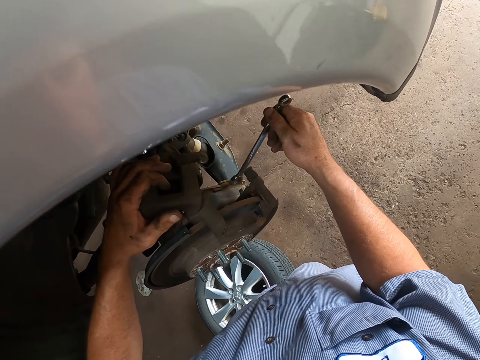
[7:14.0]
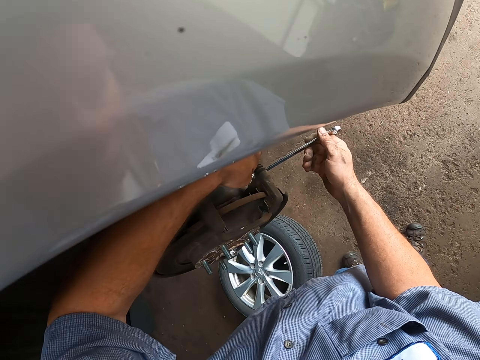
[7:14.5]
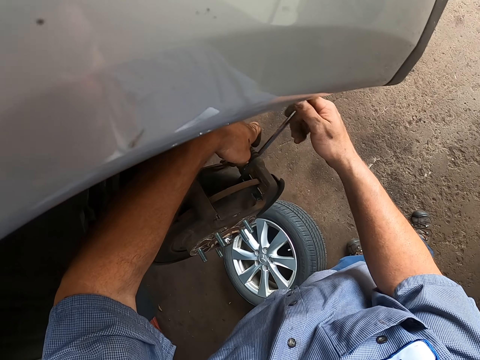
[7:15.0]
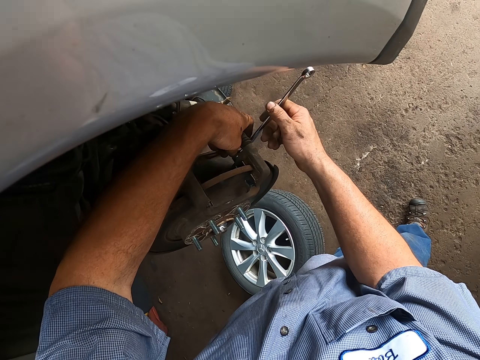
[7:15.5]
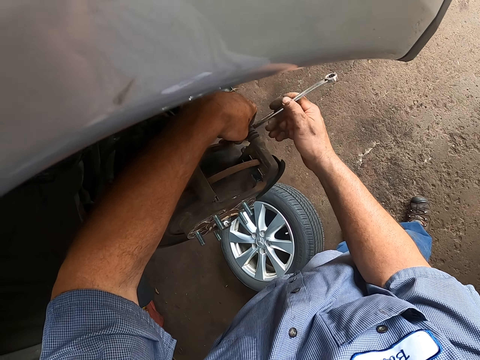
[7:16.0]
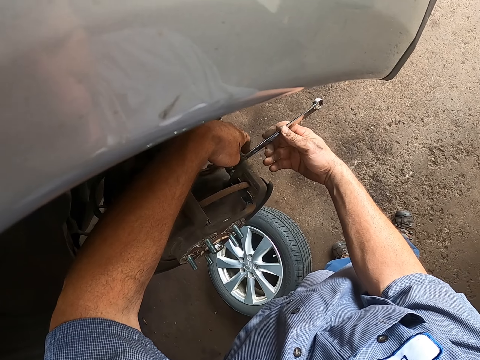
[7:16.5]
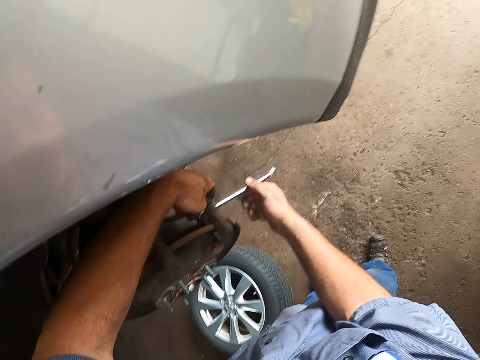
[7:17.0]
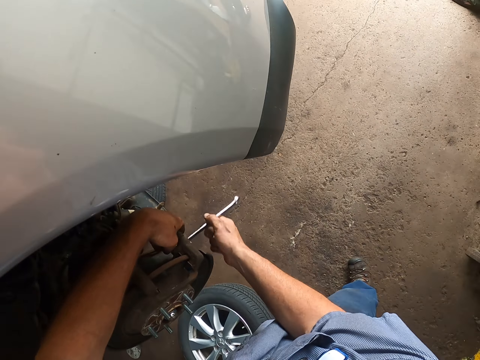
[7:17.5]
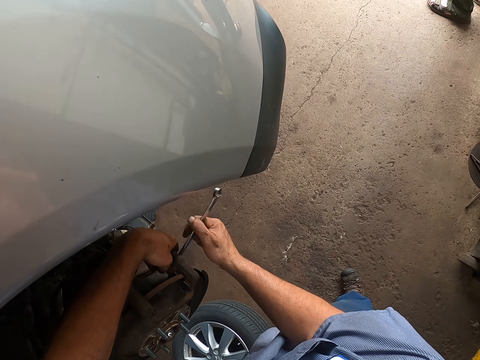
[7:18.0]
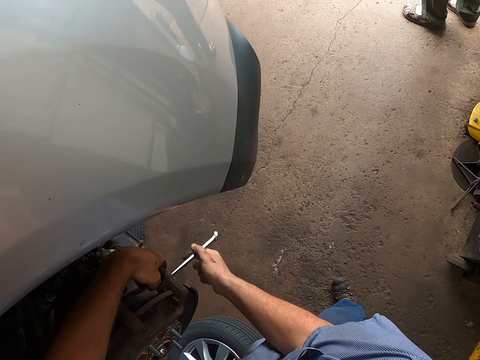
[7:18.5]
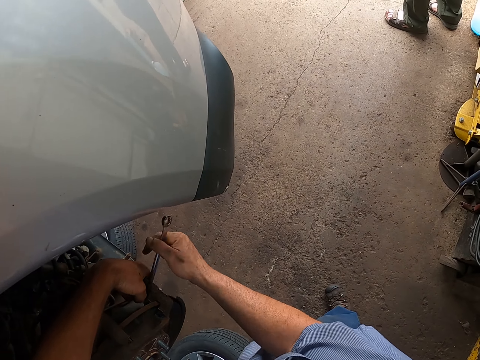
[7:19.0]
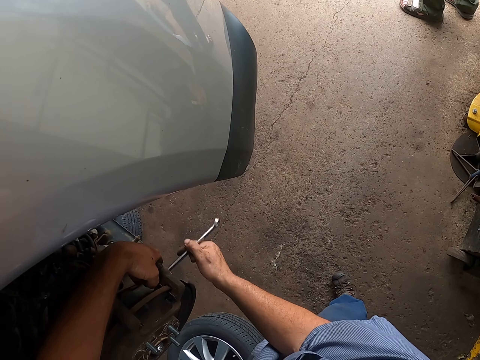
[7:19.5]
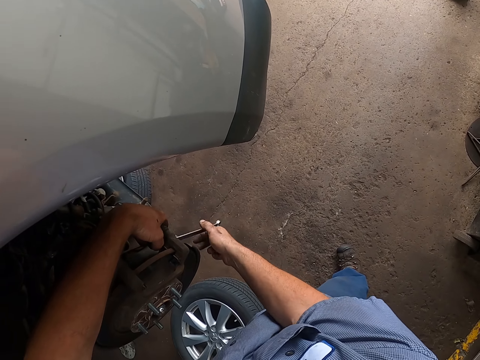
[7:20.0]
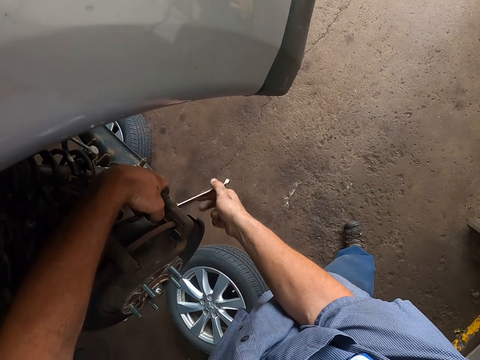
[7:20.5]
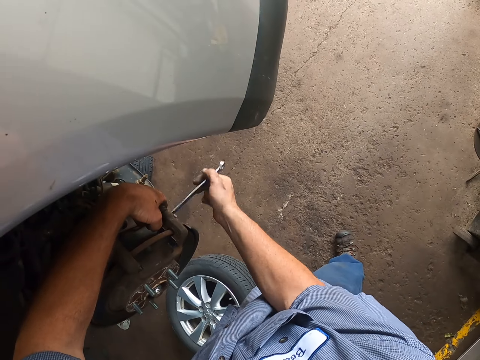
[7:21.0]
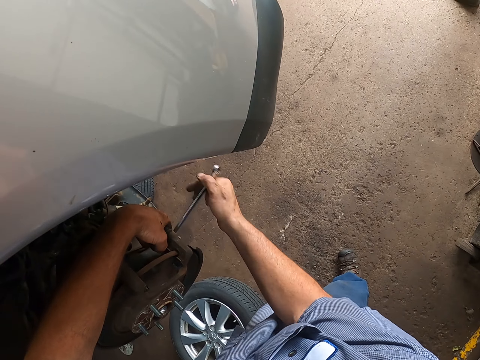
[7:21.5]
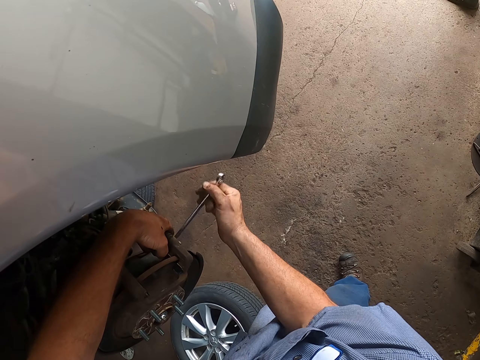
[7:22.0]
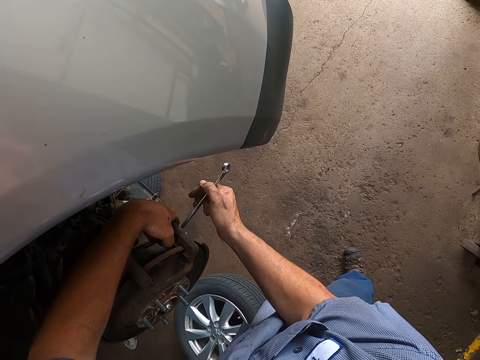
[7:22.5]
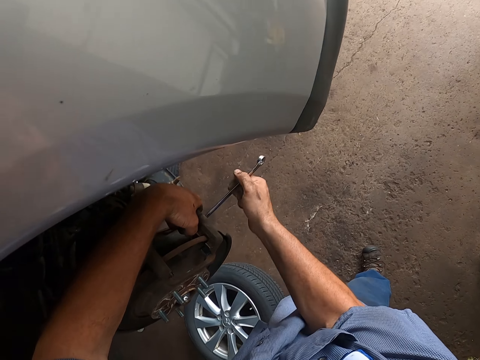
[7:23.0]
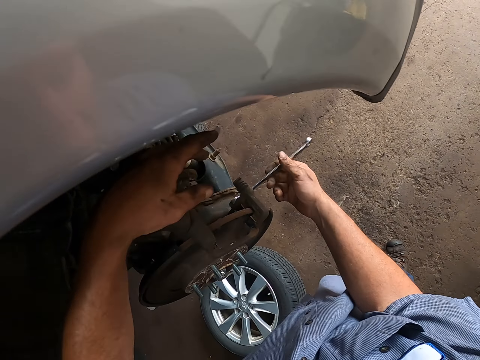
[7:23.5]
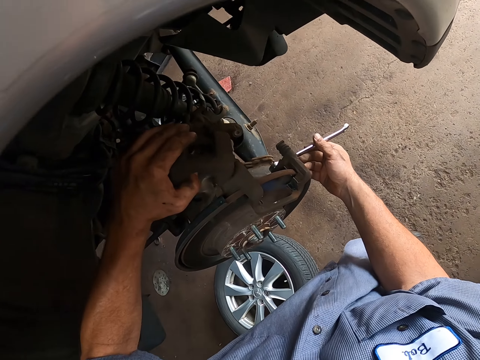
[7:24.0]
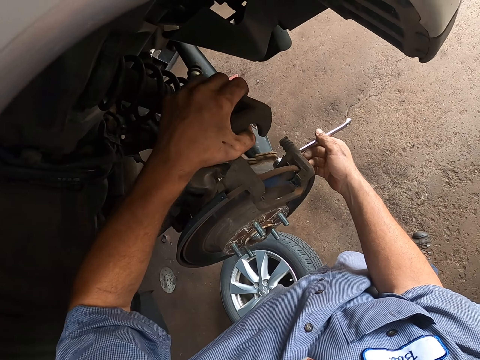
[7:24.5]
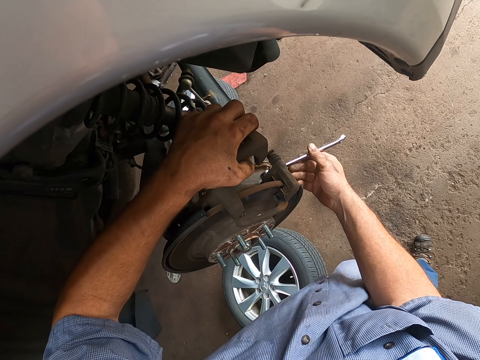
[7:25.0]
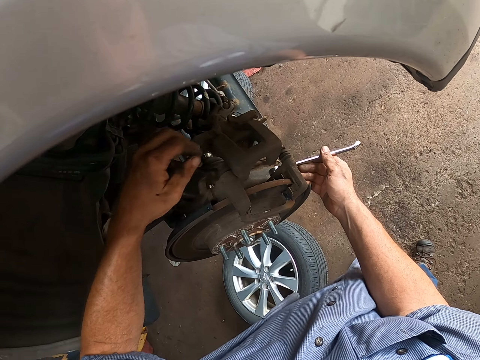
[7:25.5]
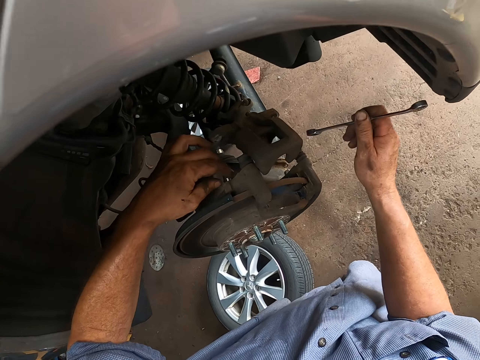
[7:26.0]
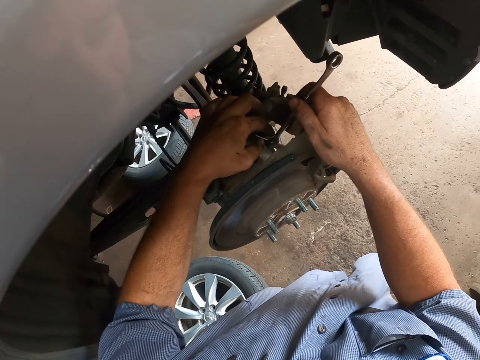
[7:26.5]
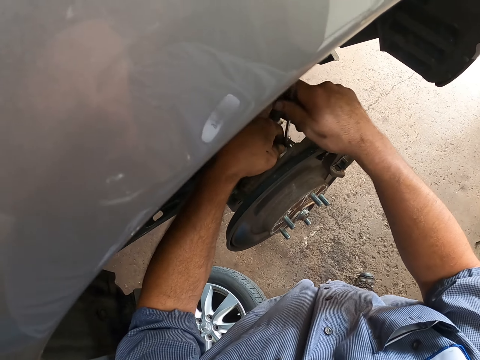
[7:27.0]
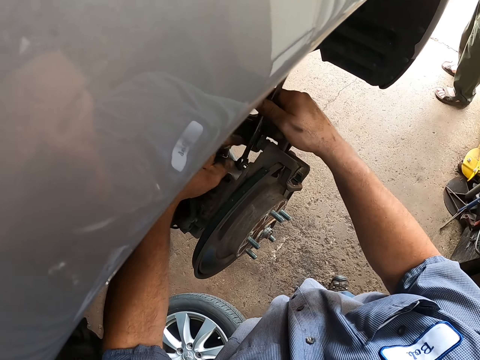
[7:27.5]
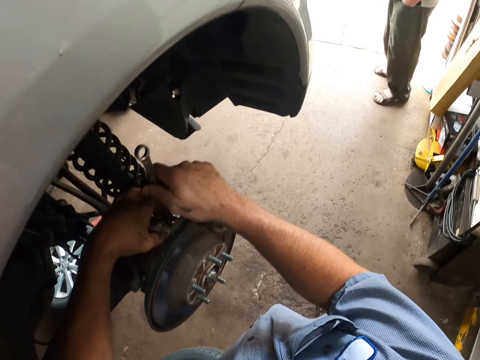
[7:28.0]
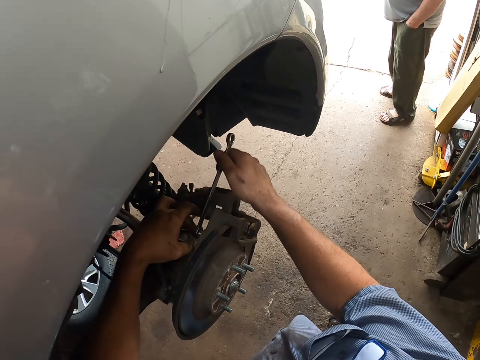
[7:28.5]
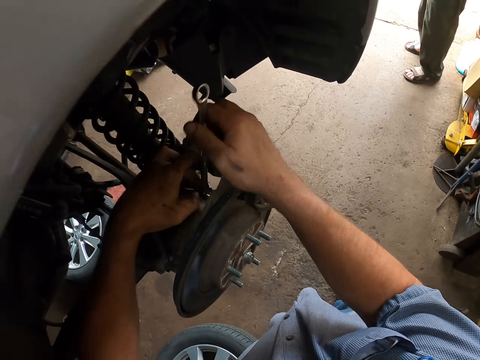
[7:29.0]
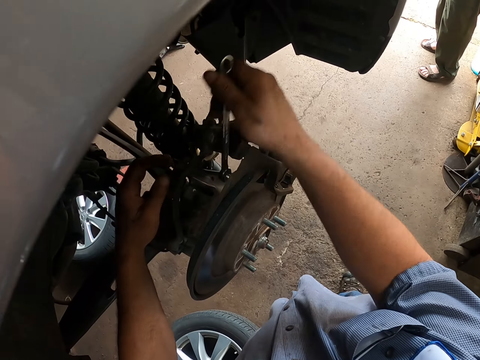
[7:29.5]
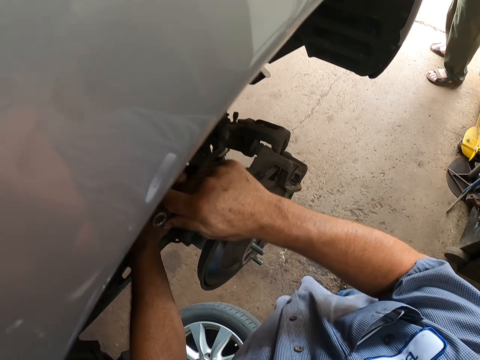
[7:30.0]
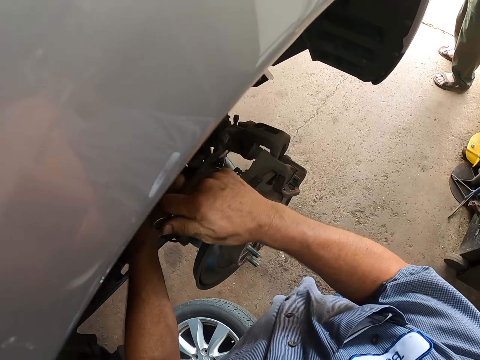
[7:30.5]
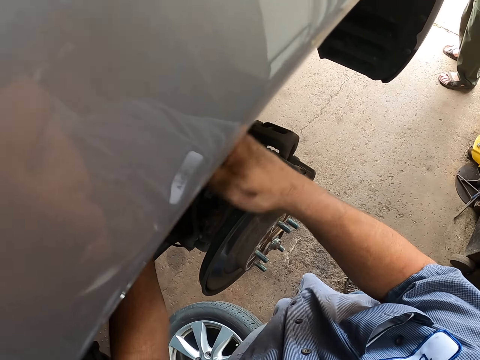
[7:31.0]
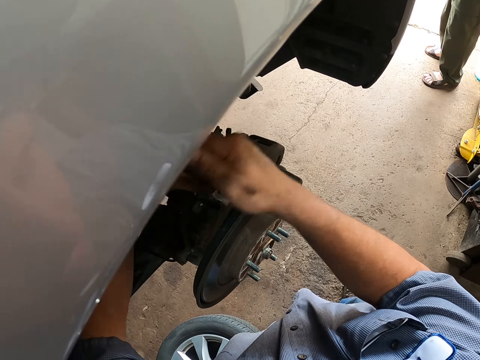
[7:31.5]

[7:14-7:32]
The camera wearer tightens the wheel hub with the cone wrench. They tighten another nut in the wheel hub with the cone wrench.

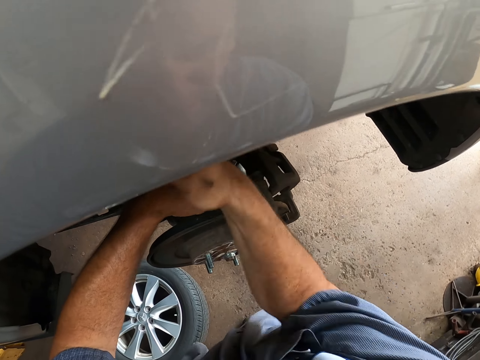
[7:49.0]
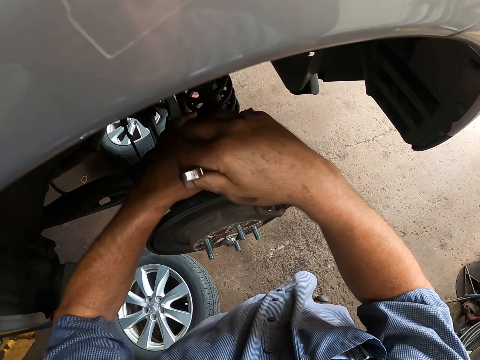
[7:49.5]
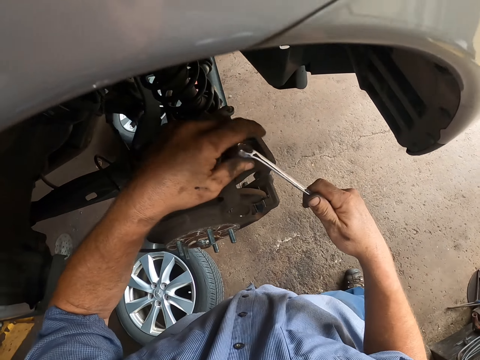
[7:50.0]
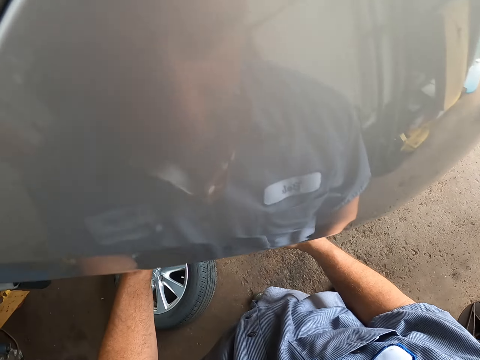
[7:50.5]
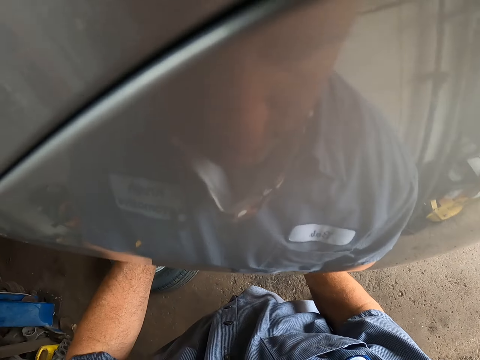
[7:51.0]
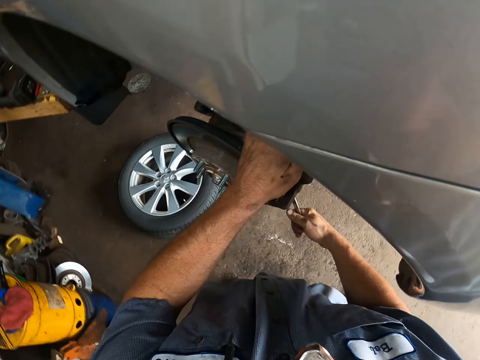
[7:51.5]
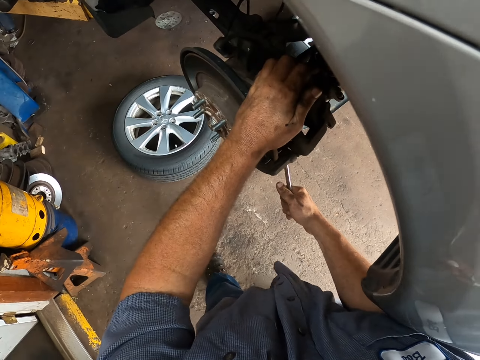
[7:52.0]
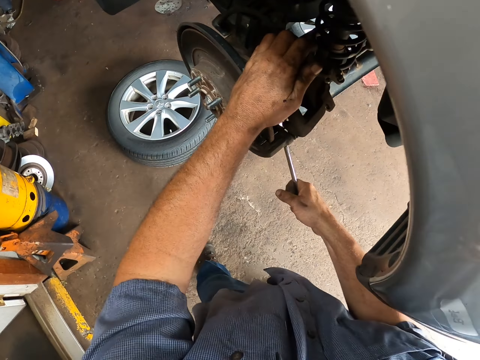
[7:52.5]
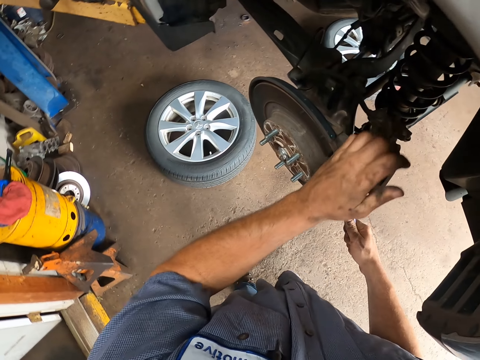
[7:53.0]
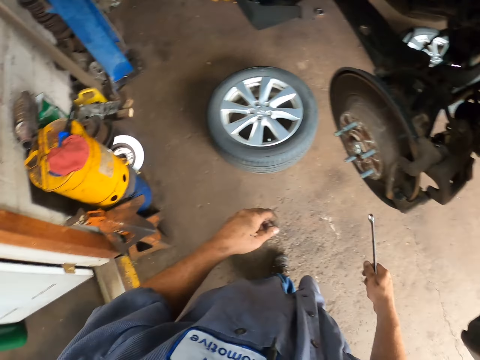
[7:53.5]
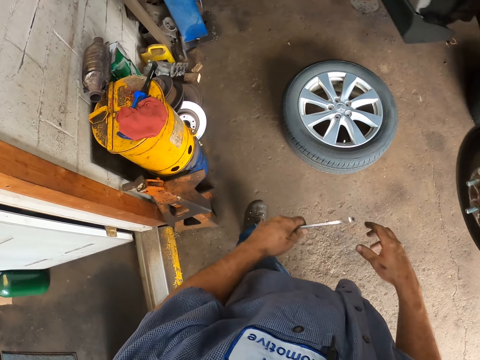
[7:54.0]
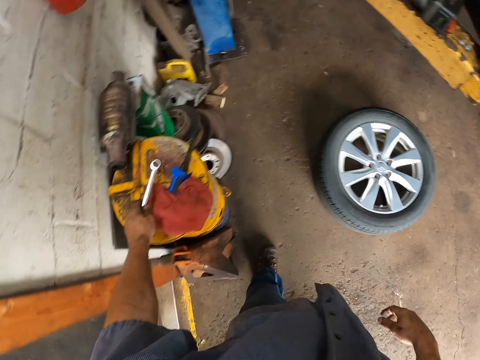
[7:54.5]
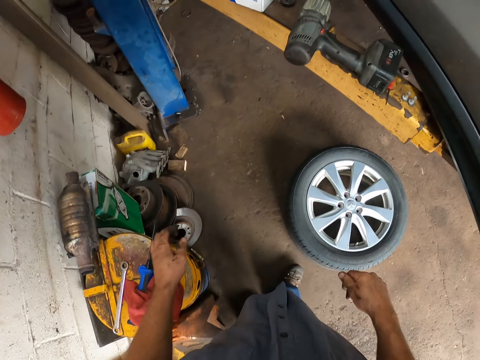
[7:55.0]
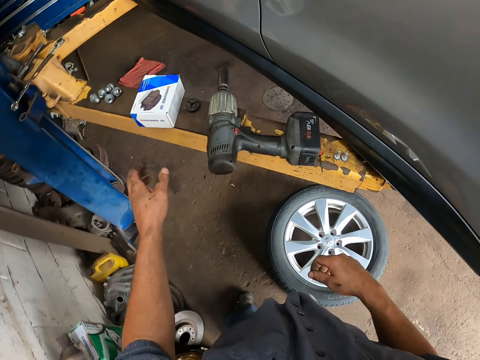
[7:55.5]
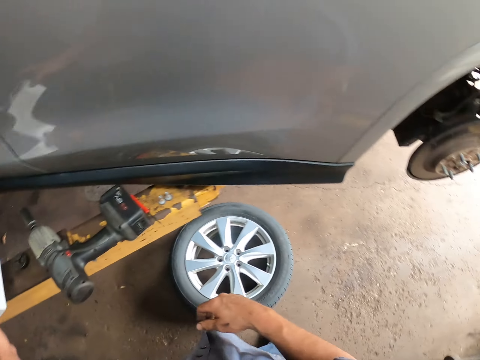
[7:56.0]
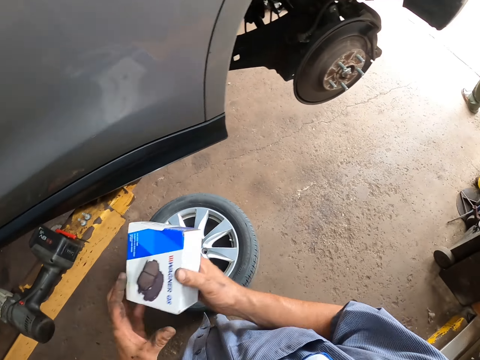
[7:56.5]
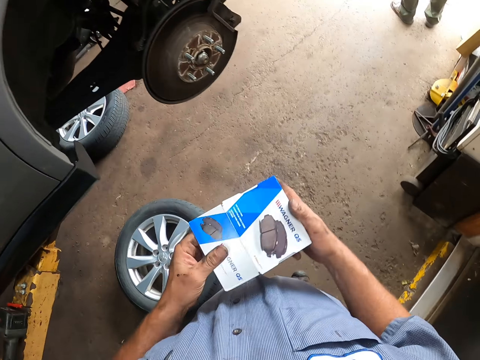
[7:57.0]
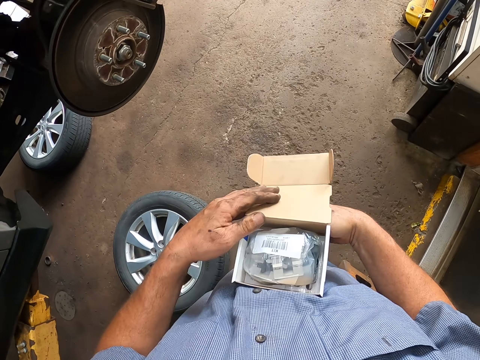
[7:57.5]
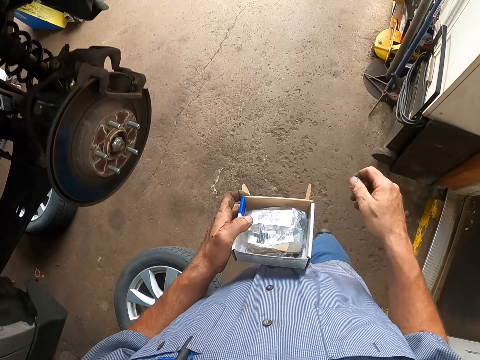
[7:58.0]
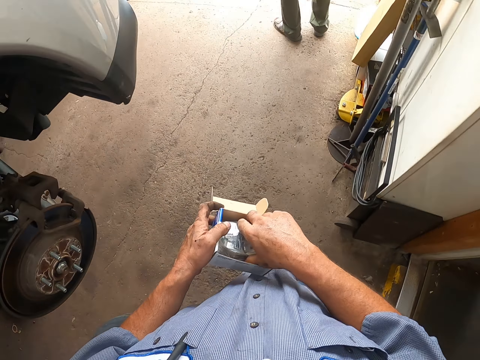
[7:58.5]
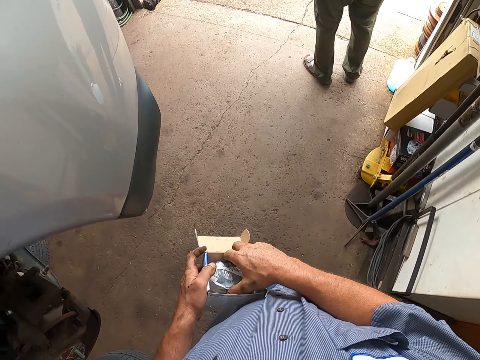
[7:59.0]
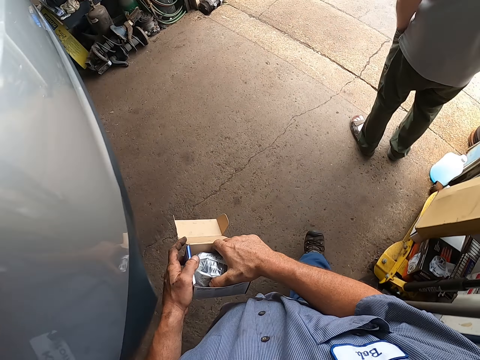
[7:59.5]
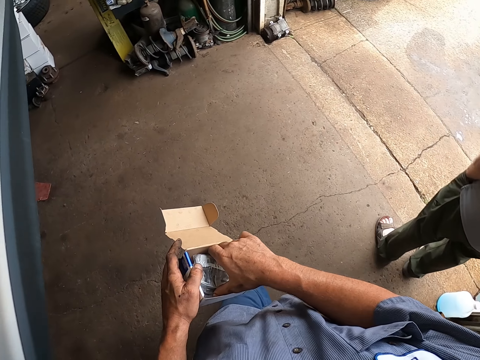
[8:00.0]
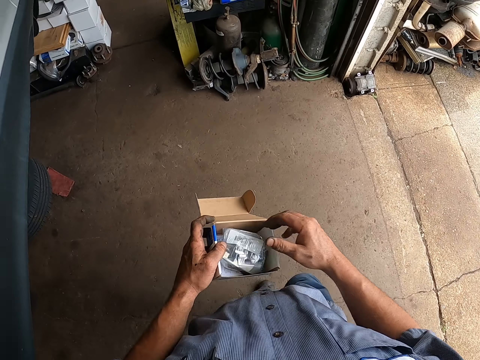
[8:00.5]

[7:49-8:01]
The camera wearer tightens another nut in the wheel hub with the cone wrench. They do so again. They put the cone wrench on the bucket. They pick up a box from the crane. They open the box. They touch the brake pads in the box.
